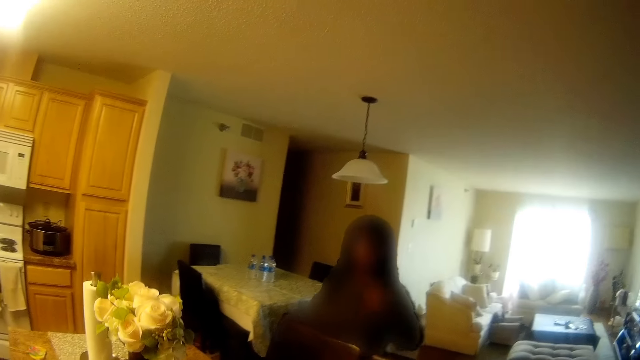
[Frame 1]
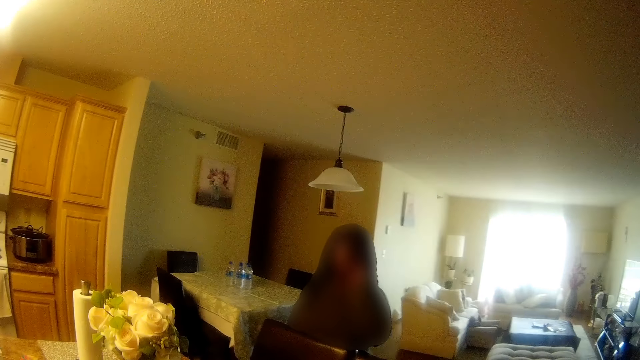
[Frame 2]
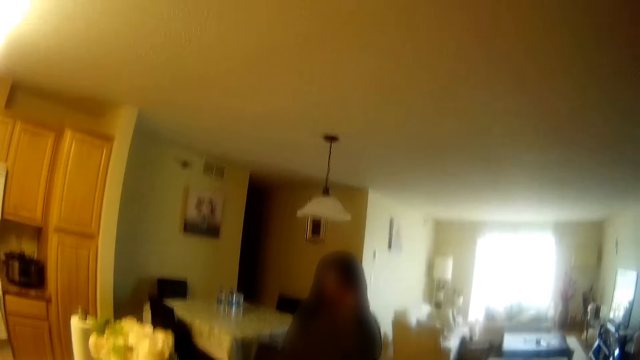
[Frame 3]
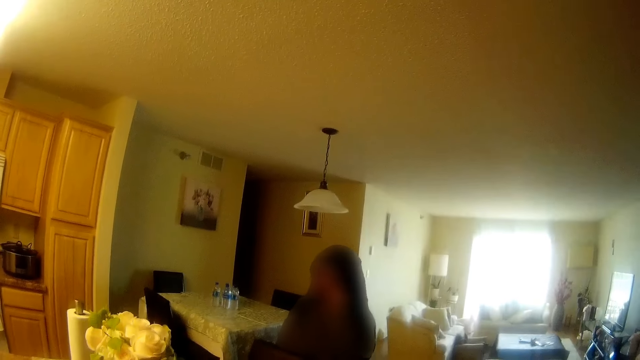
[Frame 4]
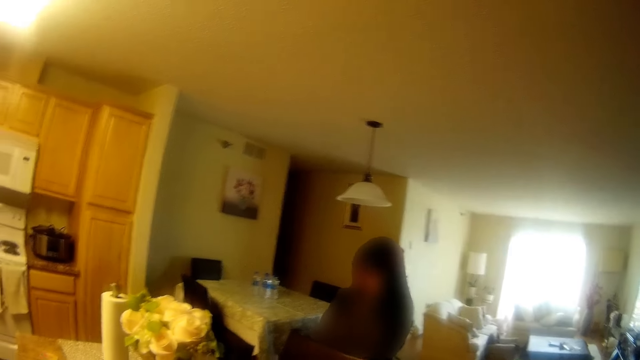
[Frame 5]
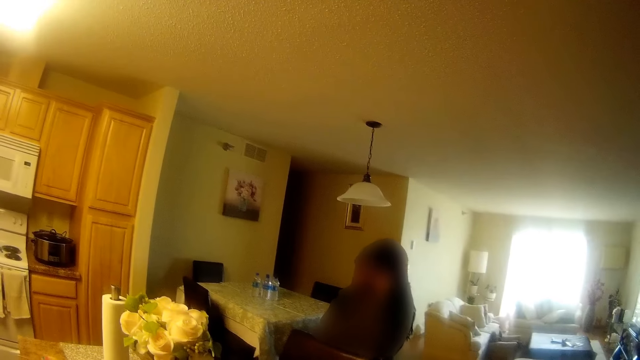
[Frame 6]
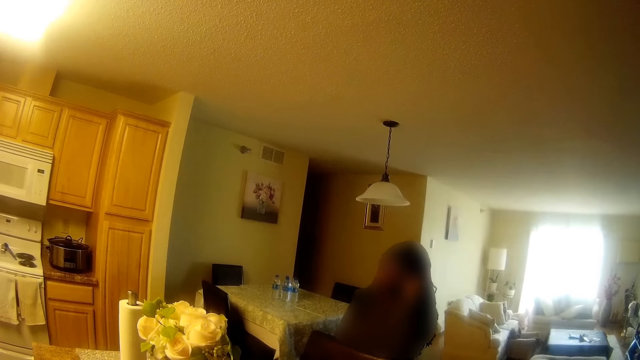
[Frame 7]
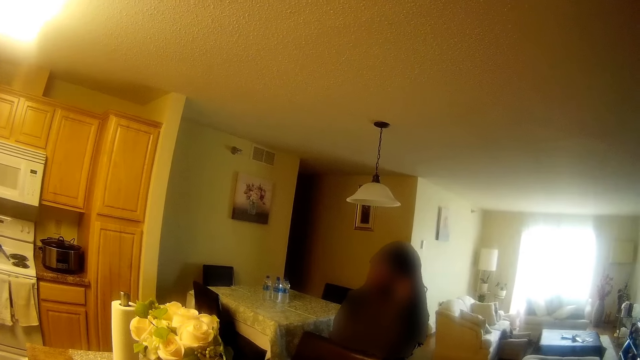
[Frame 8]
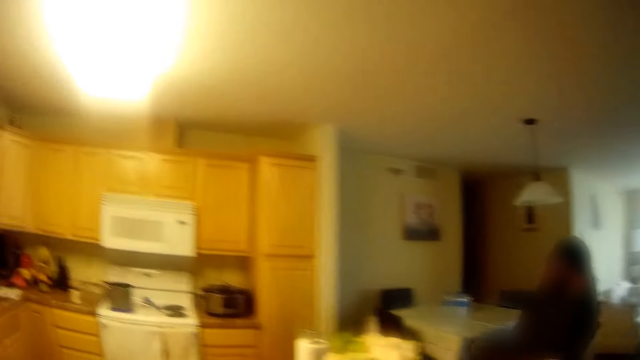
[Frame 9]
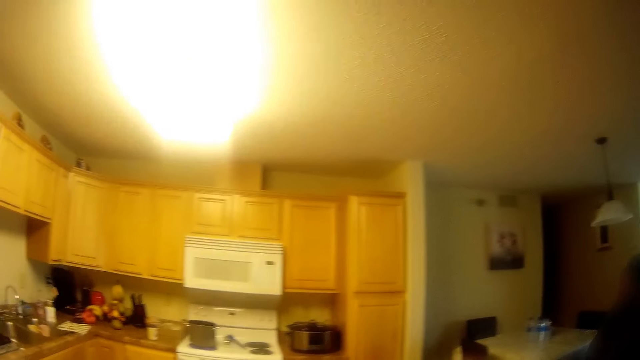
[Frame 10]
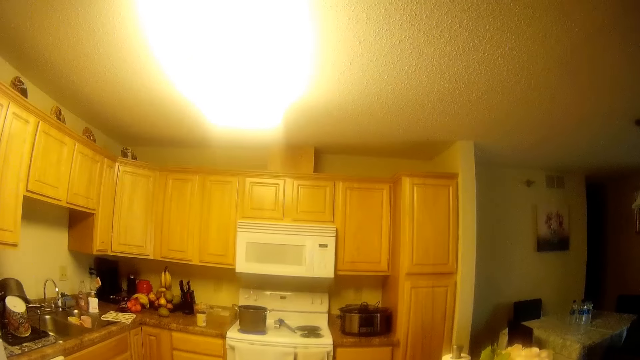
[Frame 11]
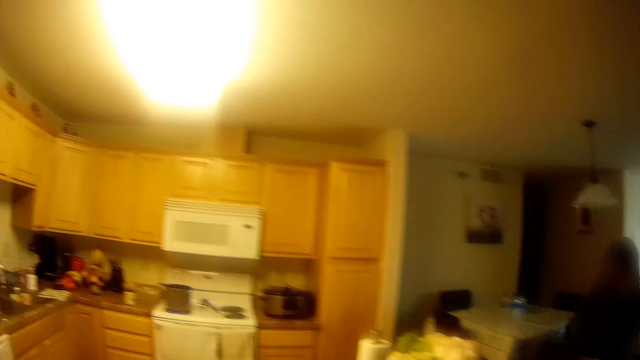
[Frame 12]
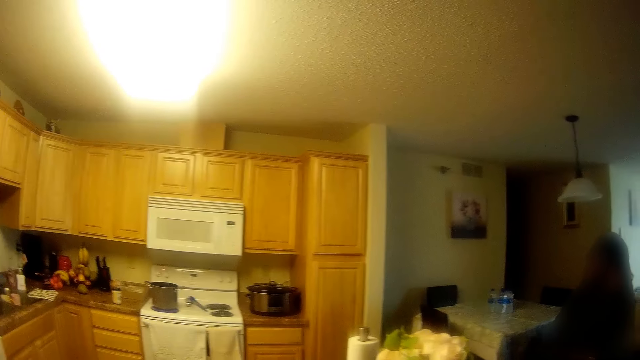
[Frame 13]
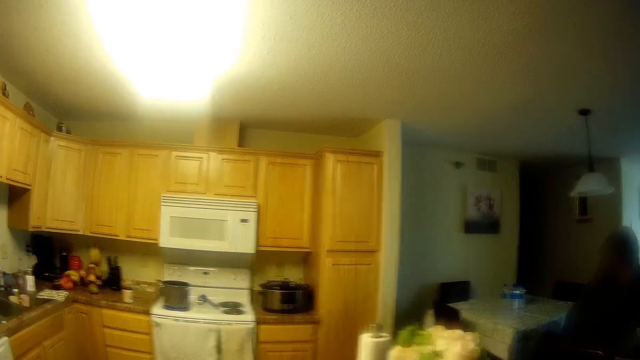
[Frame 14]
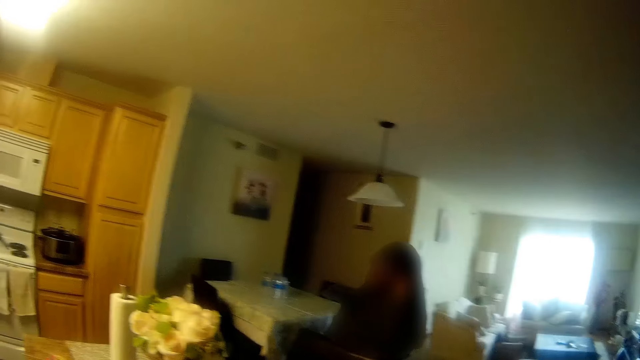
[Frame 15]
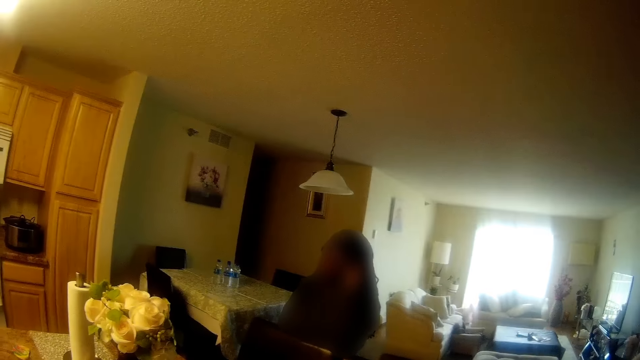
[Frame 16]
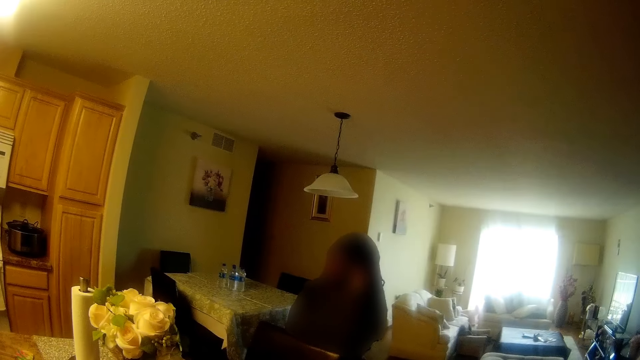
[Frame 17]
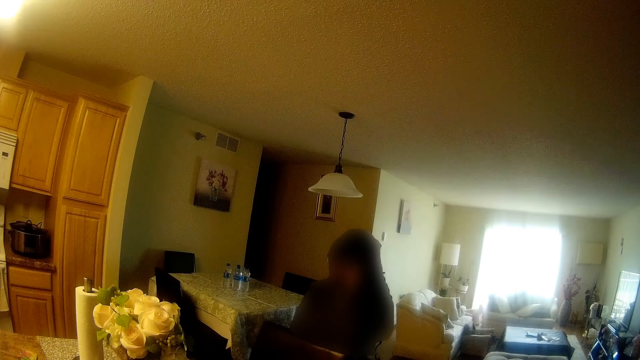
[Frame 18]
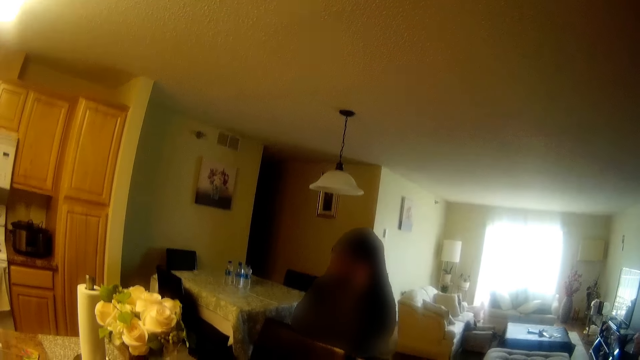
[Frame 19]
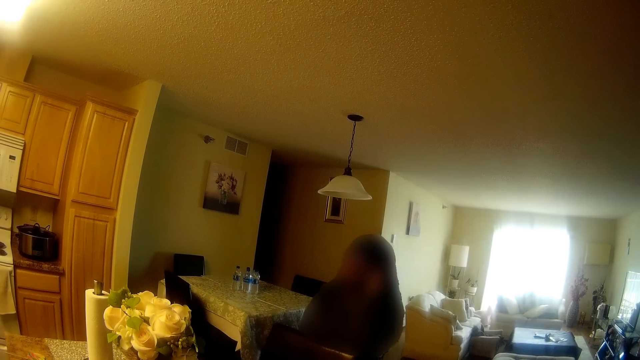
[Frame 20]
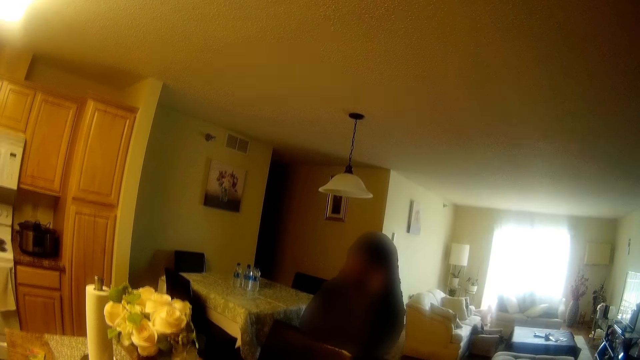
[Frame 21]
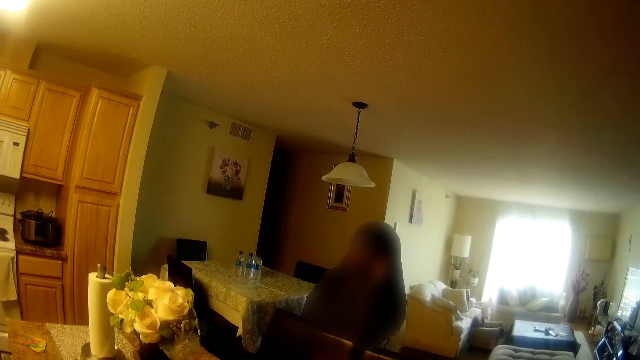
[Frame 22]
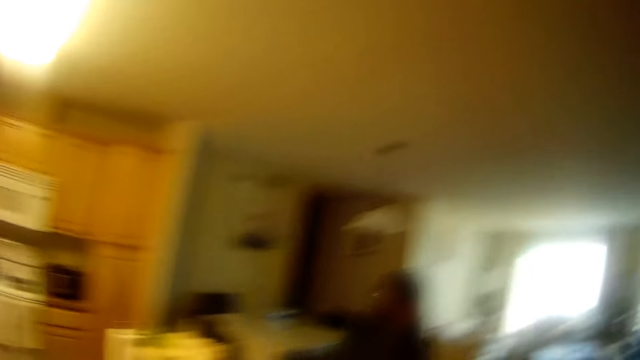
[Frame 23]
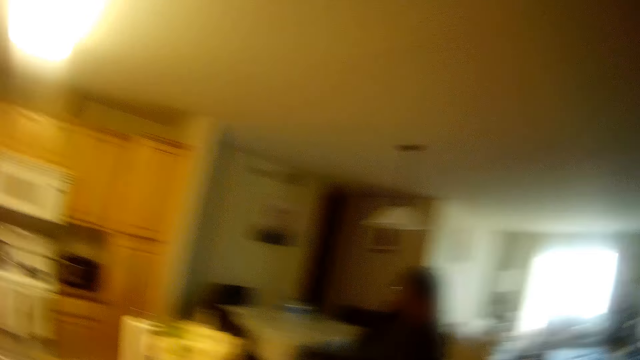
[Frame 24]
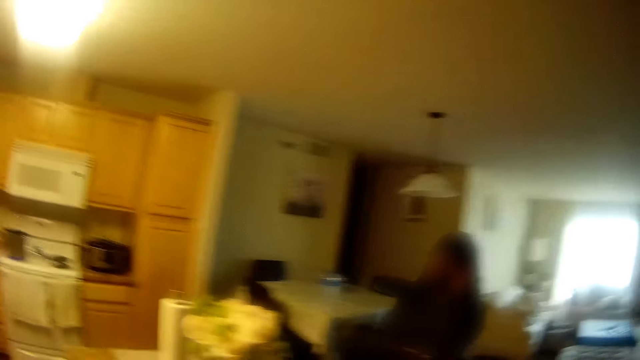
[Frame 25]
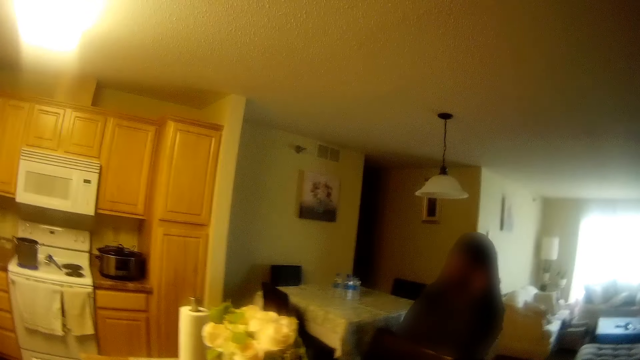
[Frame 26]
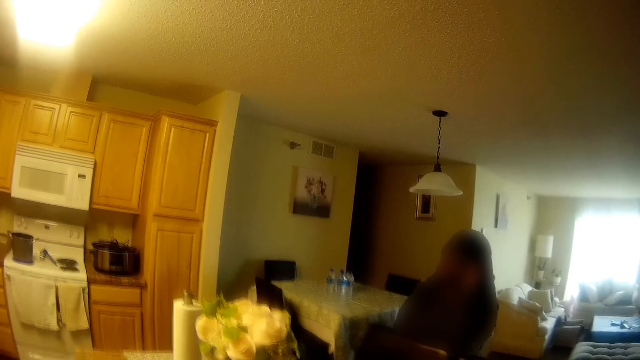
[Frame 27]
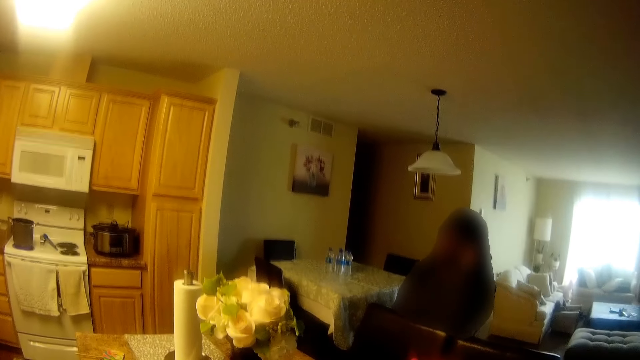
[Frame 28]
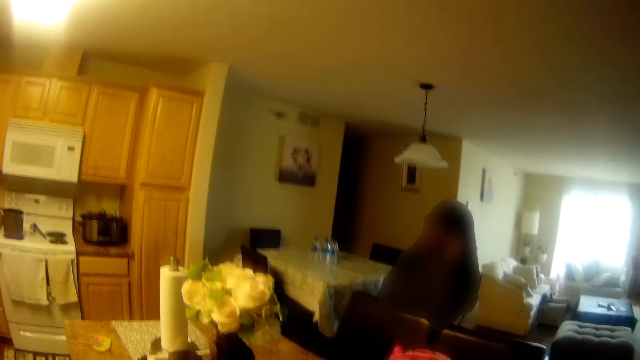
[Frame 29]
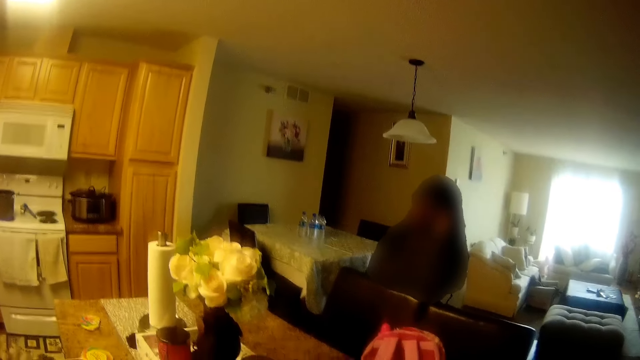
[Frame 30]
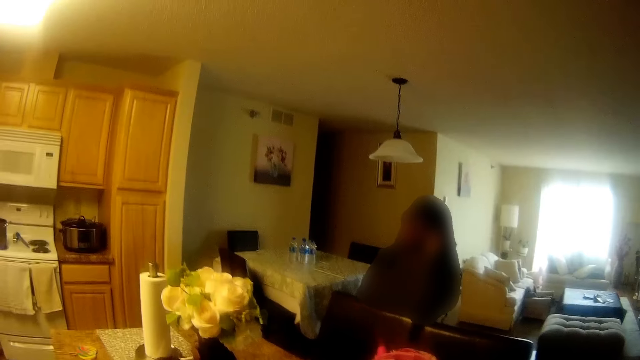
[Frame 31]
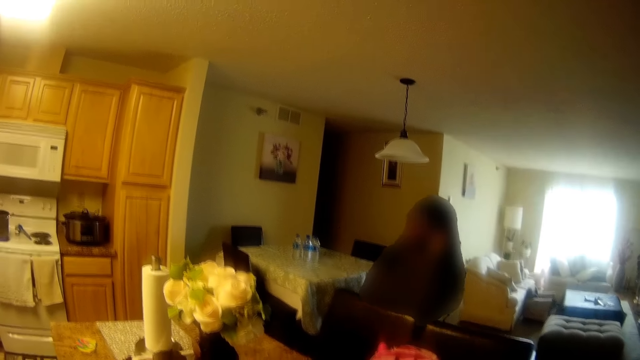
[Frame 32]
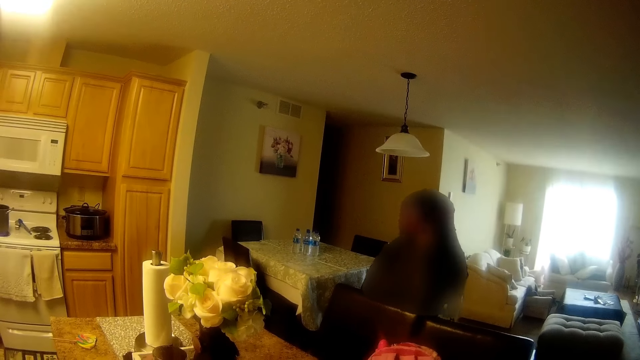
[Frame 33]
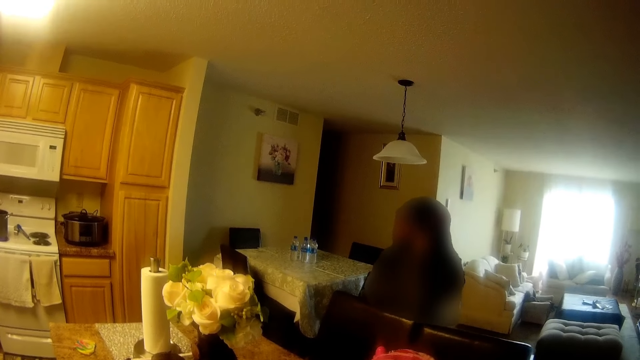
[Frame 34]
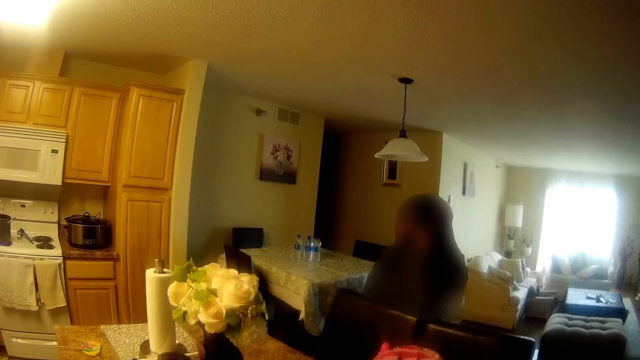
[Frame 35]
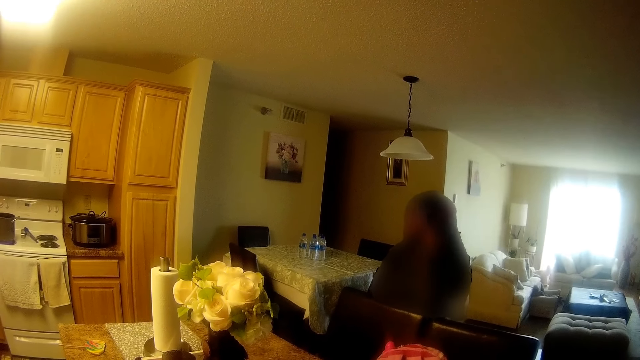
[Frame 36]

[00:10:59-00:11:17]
The woman talks to the camera wearer. The camera wearer nods her head and talks to the woman. The woman talks to the camera wearer. The camera wearer talks to the woman. She looks around. The woman talks to the camera wearer. The camera wearer shakes her head and talks to the woman. The woman talks to the camera wearer.
